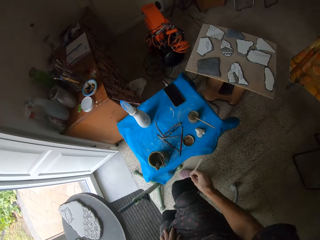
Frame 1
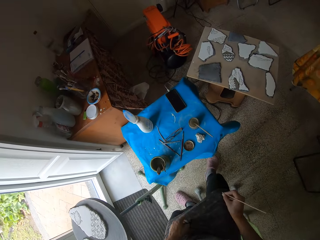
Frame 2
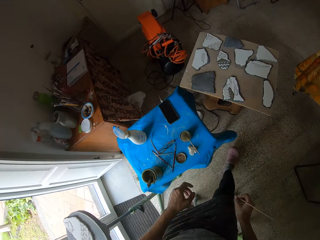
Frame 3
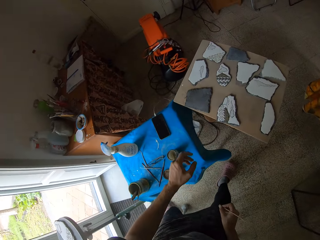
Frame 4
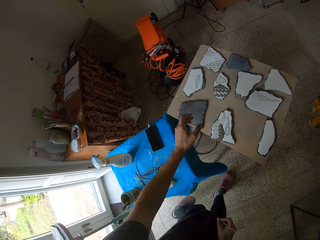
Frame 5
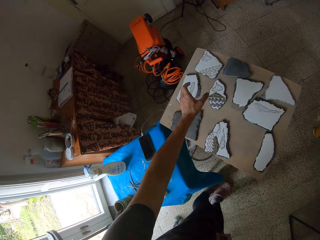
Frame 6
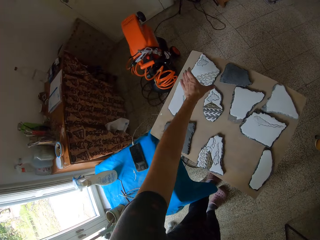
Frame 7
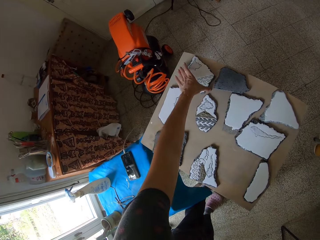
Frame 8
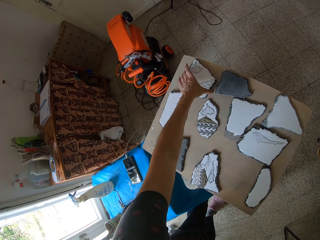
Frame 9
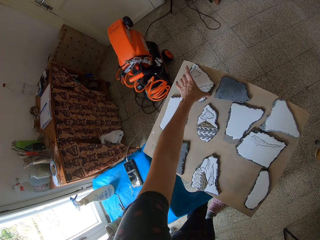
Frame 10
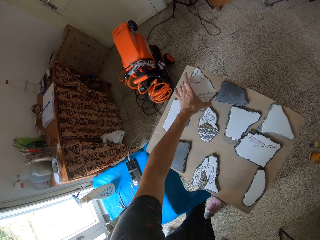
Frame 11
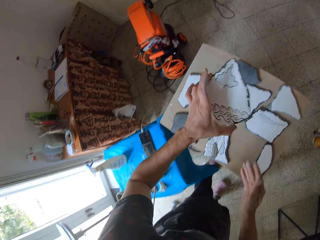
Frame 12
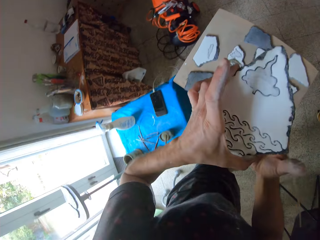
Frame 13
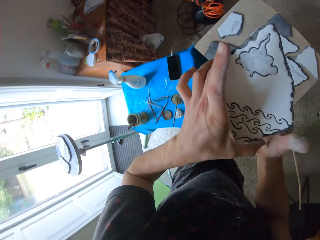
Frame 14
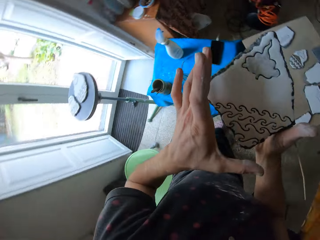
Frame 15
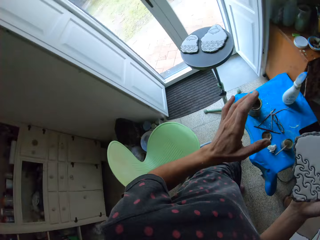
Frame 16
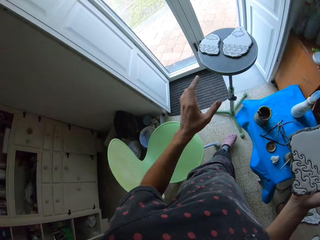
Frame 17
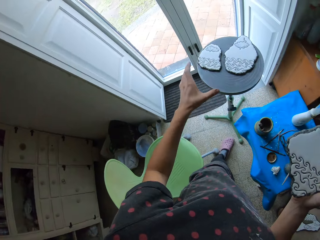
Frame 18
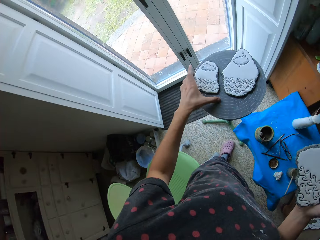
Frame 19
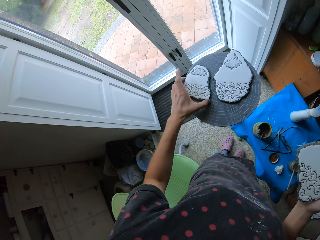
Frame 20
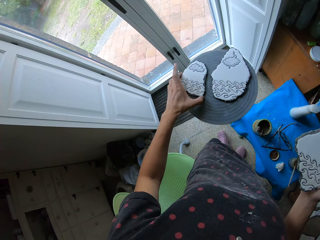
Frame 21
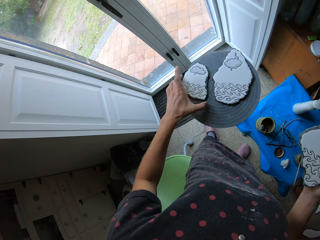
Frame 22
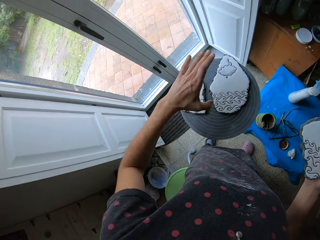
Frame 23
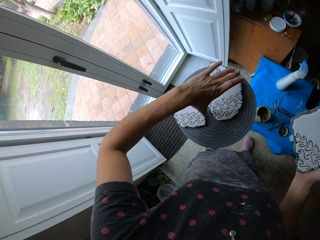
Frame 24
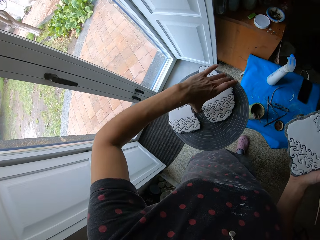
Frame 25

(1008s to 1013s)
The camera wearer walks around the room. He steps forward. He picks up another stone or flower art from the table. He stares at the stone in his hands. He switches the flower art. He looks around the house. He walks around the room. He moves the stones on the table.

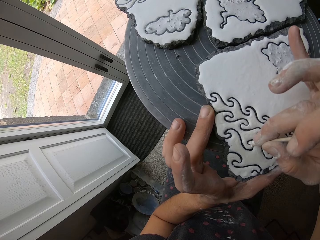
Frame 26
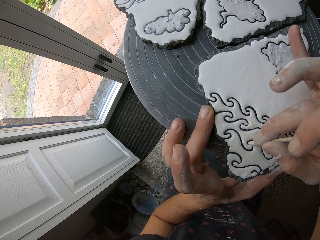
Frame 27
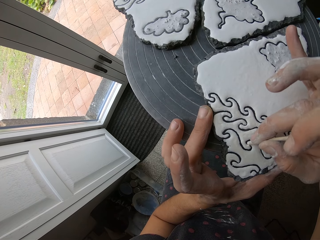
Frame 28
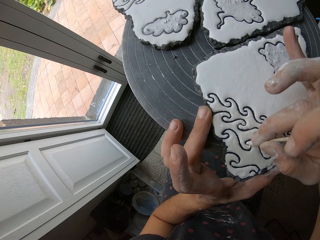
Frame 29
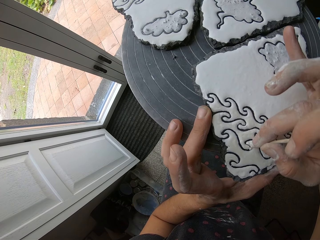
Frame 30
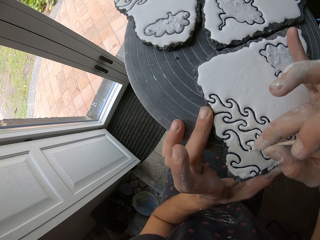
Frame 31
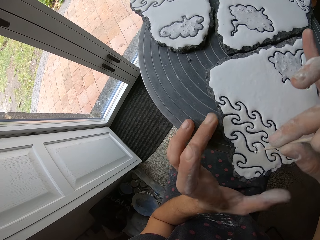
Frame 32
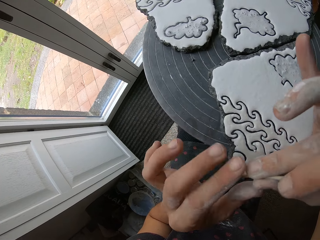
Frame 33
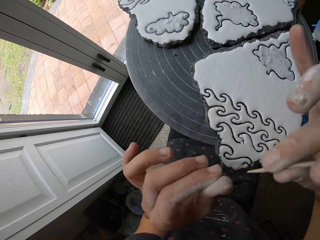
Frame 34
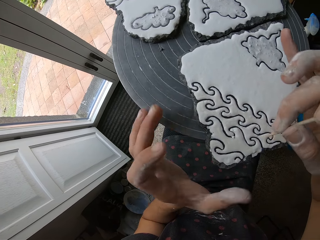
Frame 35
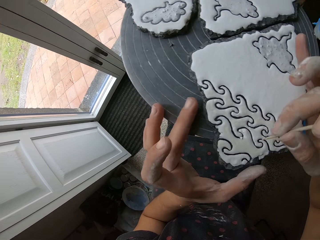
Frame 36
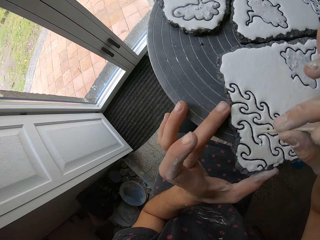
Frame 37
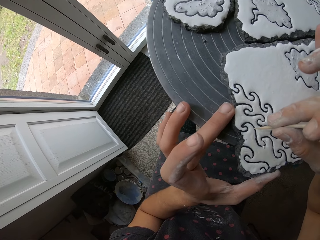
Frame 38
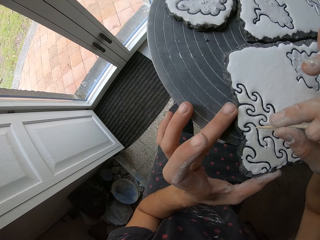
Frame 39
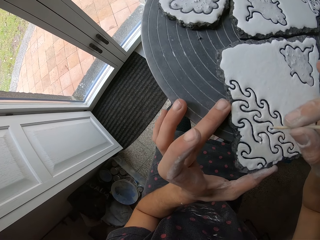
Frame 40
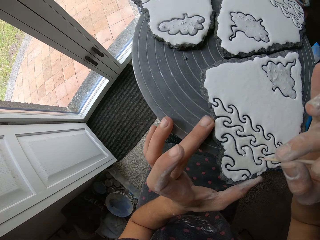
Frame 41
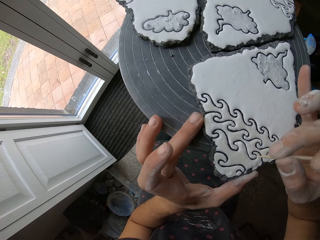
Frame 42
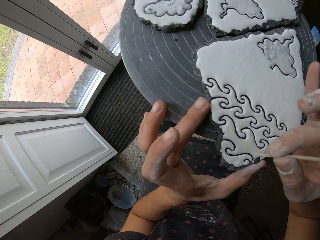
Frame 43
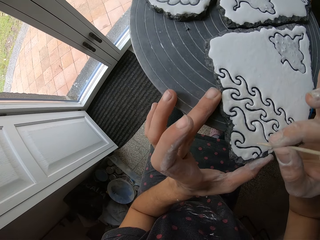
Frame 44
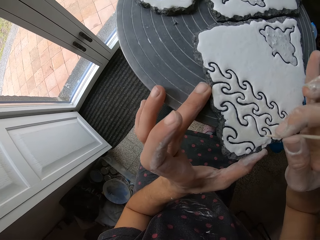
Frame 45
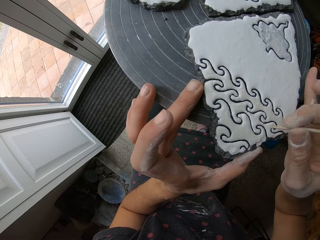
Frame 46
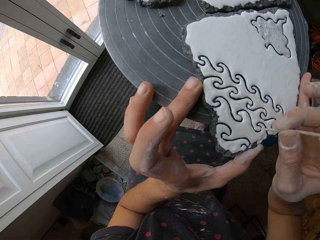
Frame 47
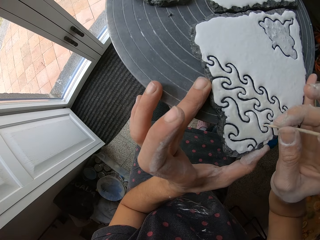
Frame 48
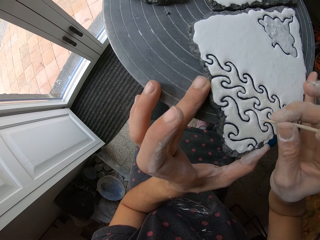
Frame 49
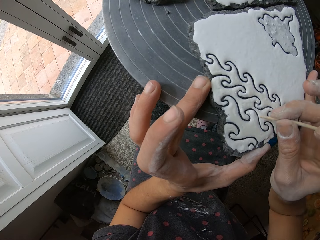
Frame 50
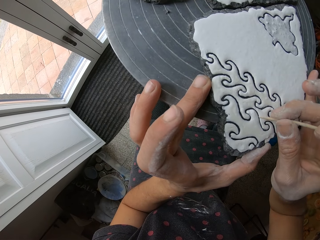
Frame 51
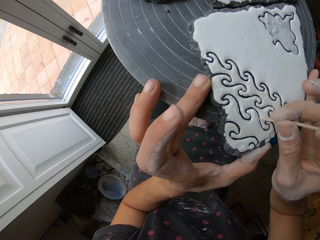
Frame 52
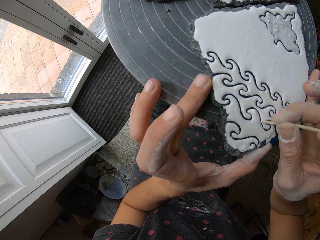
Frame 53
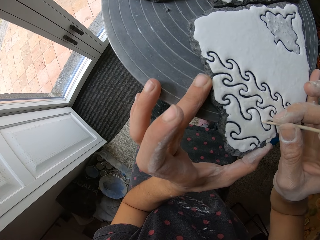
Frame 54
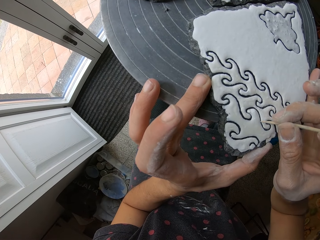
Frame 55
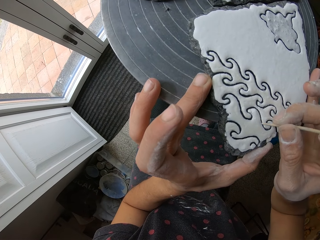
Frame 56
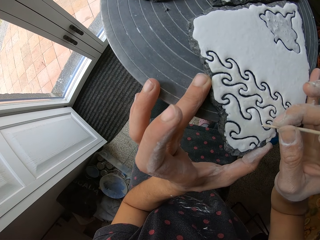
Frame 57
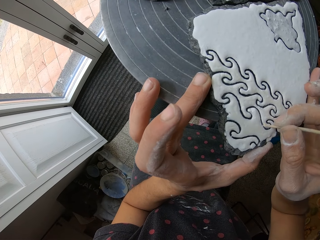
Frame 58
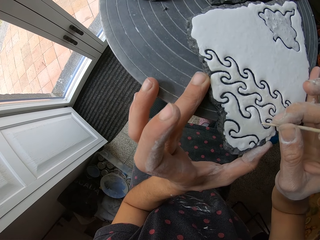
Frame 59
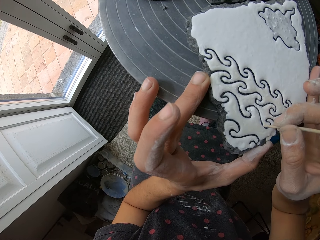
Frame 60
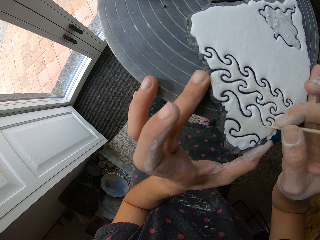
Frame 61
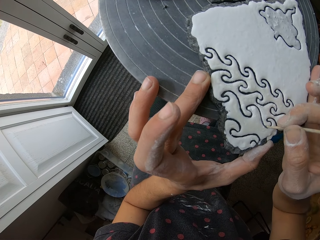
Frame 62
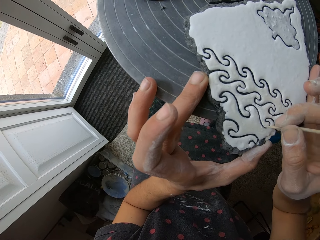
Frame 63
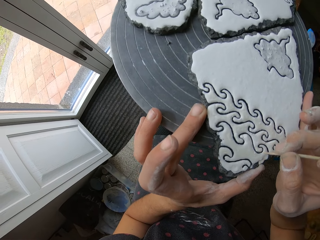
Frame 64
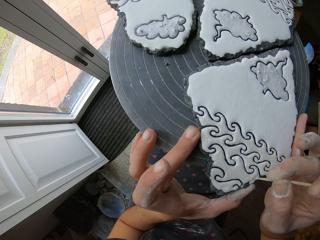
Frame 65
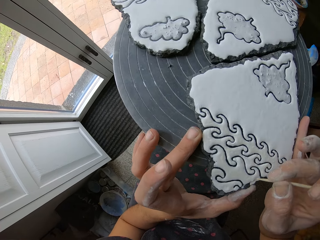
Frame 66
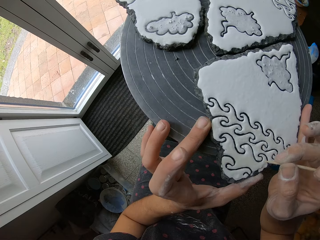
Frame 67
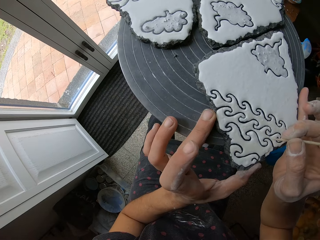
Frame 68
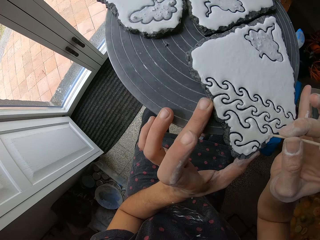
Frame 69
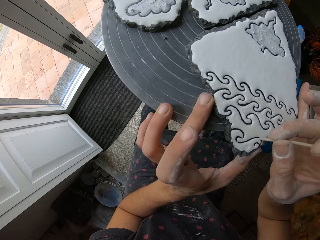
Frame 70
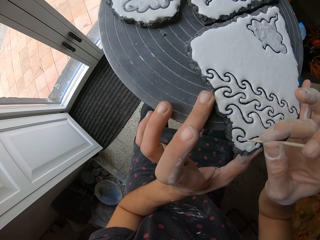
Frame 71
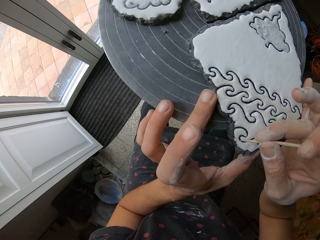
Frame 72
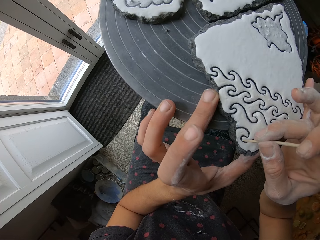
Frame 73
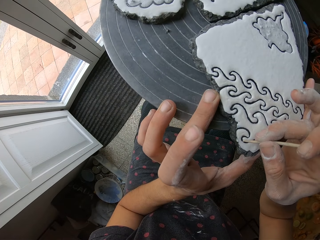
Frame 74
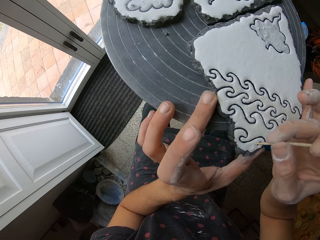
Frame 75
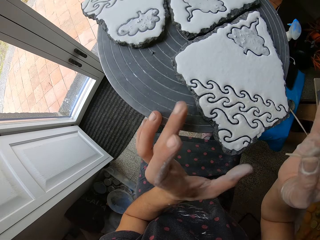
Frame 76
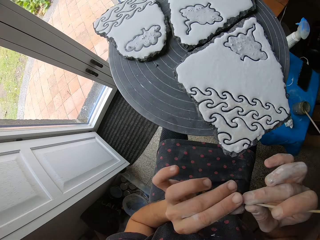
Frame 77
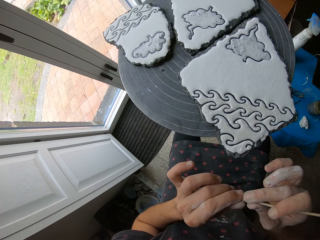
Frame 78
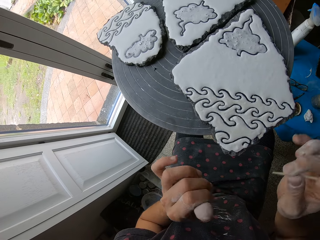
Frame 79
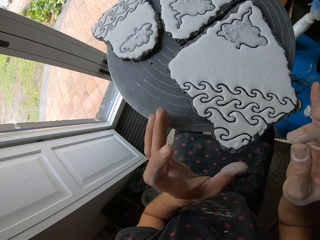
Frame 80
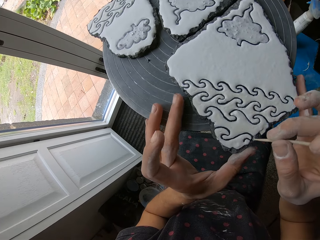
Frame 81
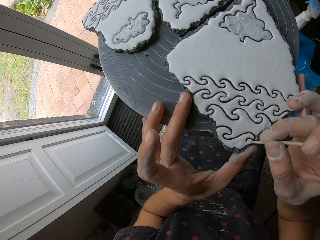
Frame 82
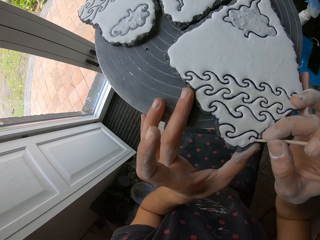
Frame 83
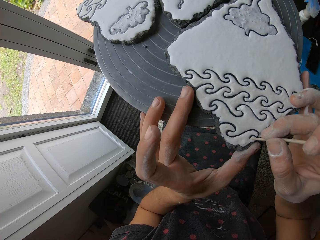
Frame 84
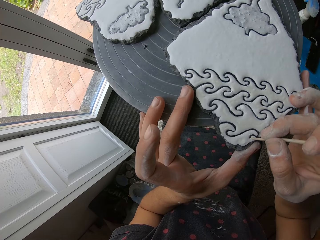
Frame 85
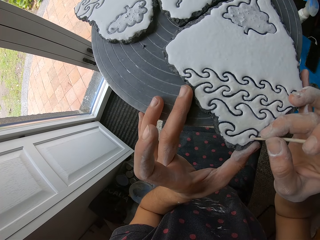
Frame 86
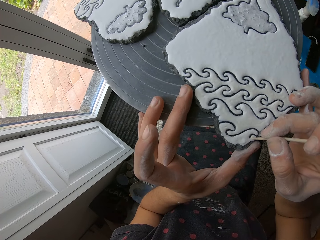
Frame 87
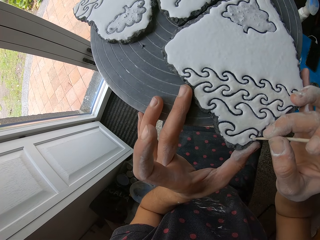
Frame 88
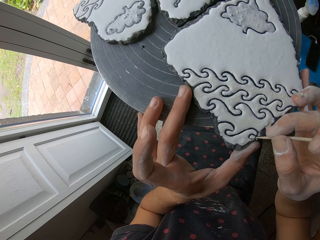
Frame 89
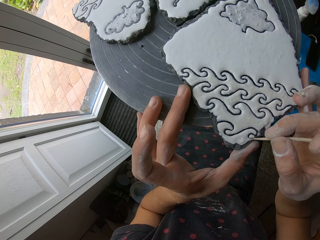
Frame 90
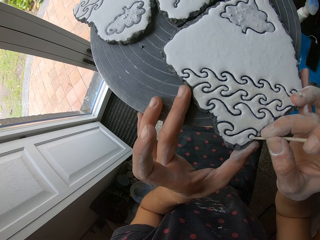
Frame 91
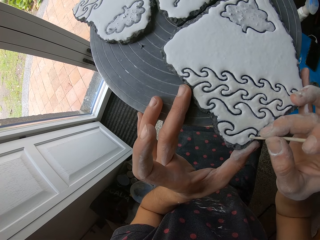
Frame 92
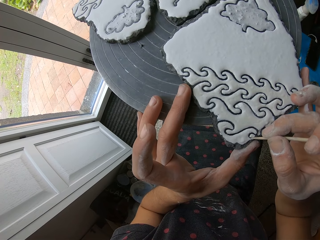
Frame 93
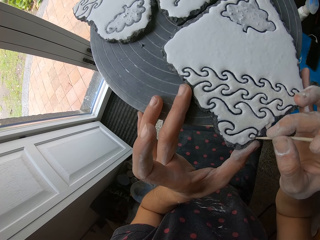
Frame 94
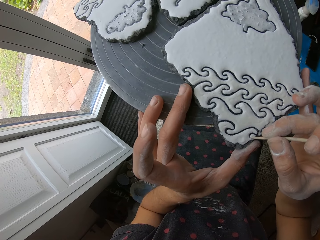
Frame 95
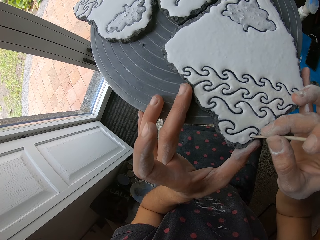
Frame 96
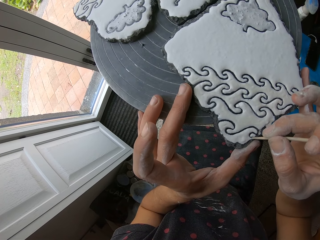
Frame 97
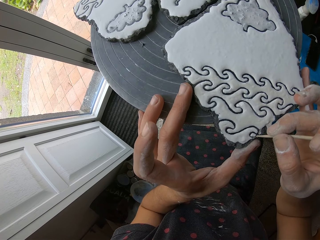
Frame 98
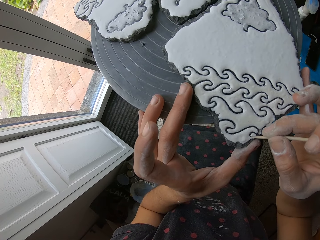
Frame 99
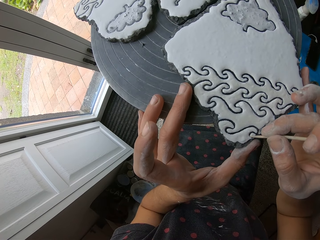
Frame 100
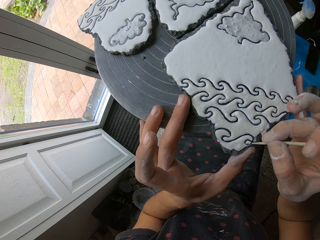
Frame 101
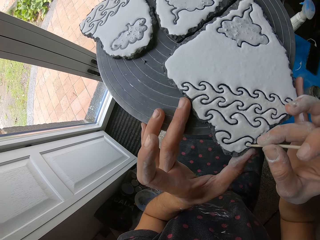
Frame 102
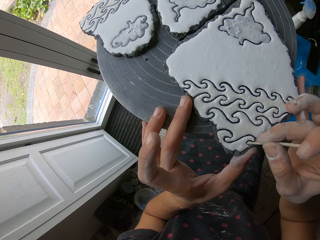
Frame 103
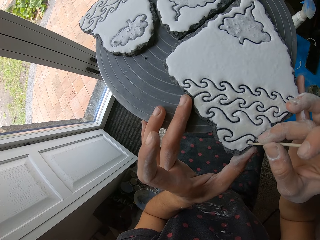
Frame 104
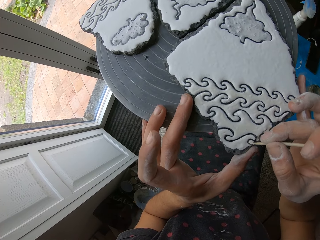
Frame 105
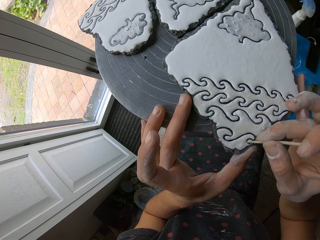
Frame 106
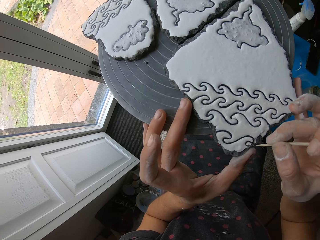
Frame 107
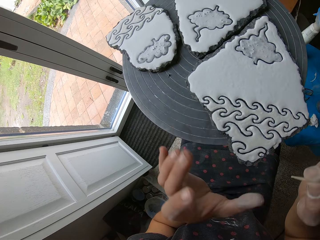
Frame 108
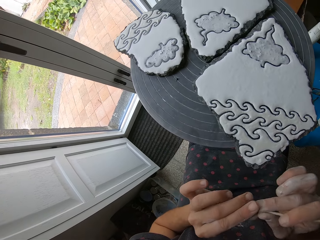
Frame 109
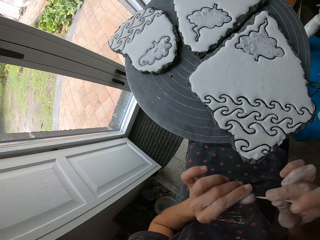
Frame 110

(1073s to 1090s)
The camera wearer wipes the pointed stick with his hand. He holds the flower arts. He shapes the flower art with the stick. He sketches the paints on the stone with the pointed stick. He pulls the stick from the flower art. He wipes the pointed stick with his hand. He shapes the flower art with the stick. He sketches the paints on the stone with the pointed stick. He pulls the stick from the flower art.
